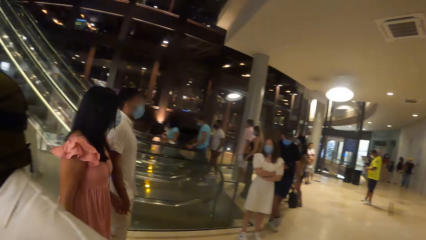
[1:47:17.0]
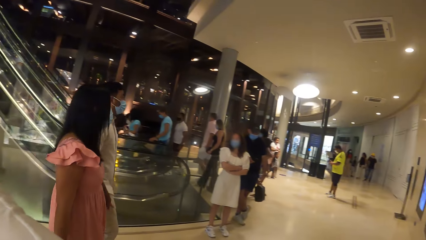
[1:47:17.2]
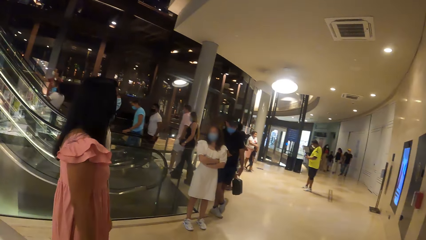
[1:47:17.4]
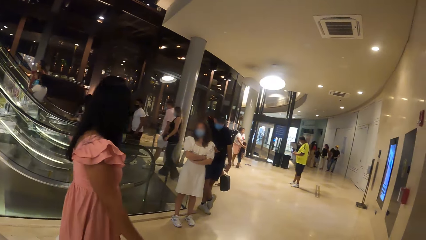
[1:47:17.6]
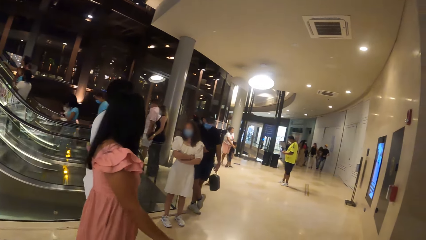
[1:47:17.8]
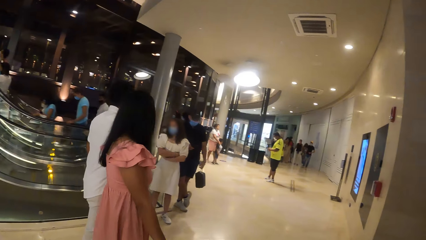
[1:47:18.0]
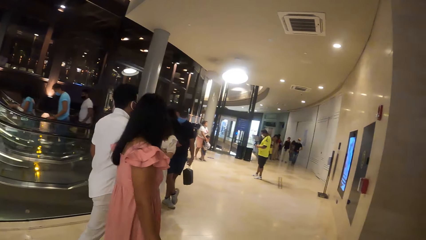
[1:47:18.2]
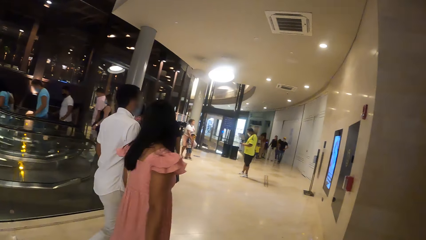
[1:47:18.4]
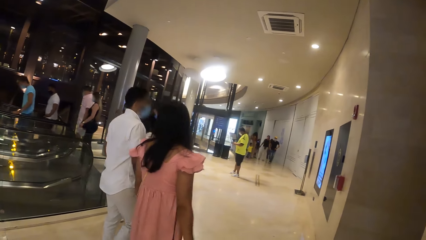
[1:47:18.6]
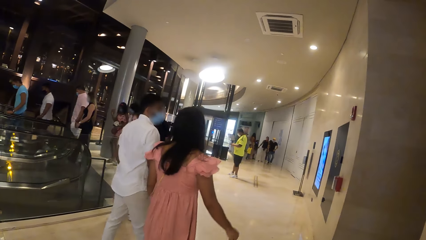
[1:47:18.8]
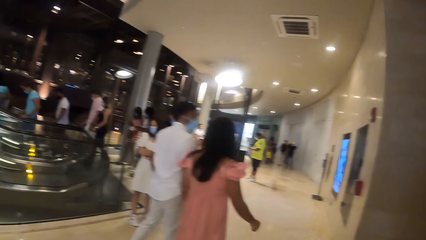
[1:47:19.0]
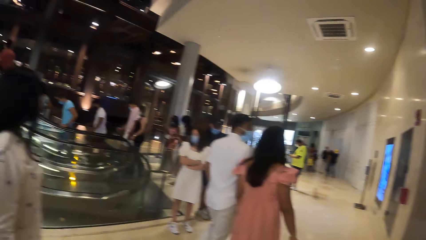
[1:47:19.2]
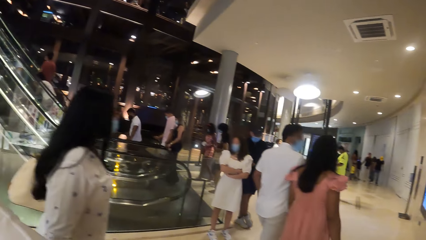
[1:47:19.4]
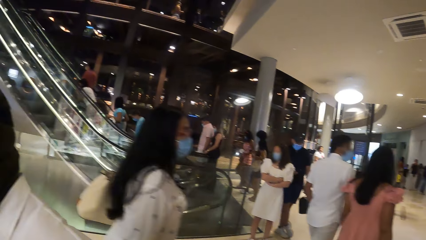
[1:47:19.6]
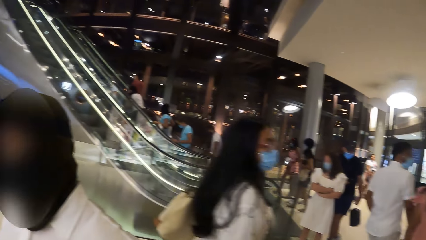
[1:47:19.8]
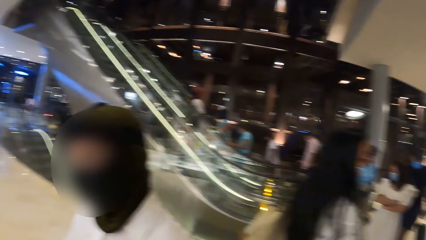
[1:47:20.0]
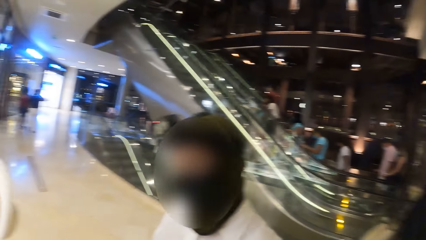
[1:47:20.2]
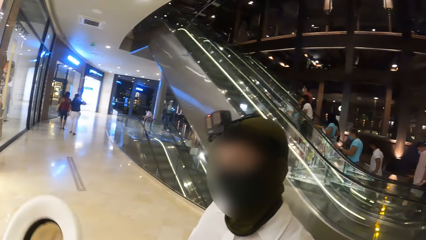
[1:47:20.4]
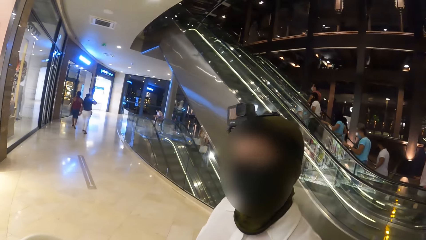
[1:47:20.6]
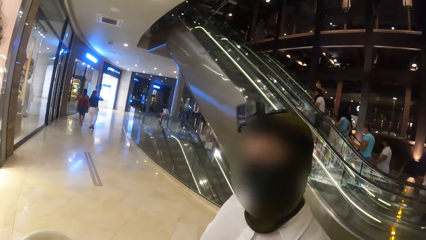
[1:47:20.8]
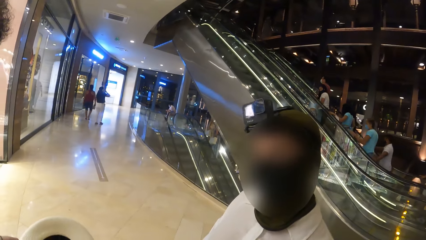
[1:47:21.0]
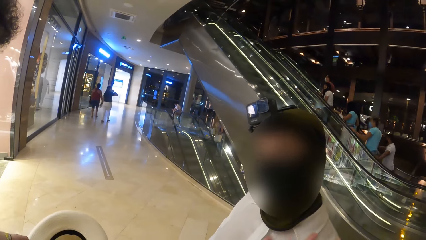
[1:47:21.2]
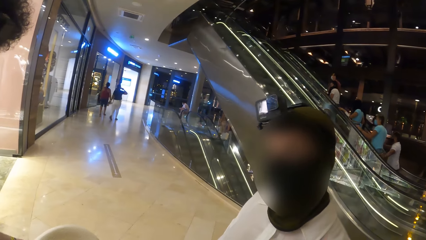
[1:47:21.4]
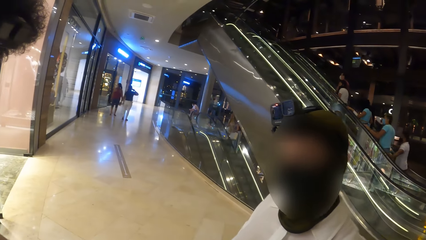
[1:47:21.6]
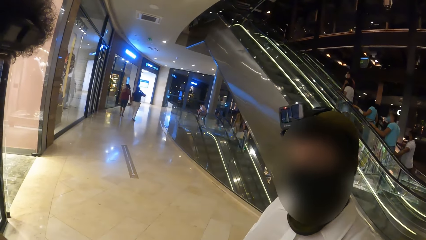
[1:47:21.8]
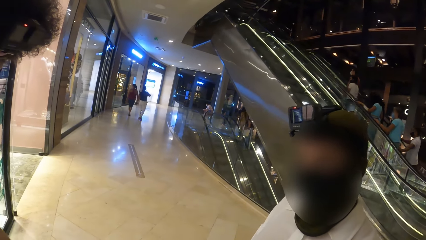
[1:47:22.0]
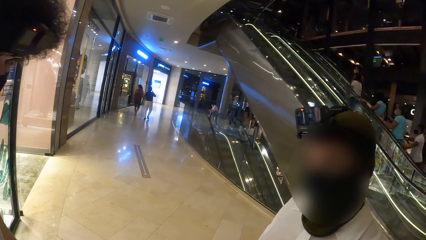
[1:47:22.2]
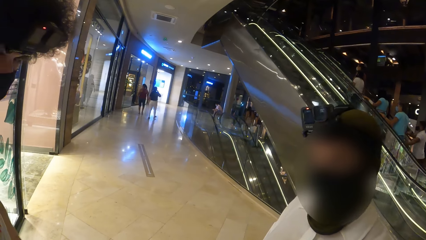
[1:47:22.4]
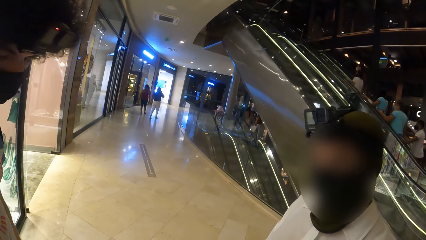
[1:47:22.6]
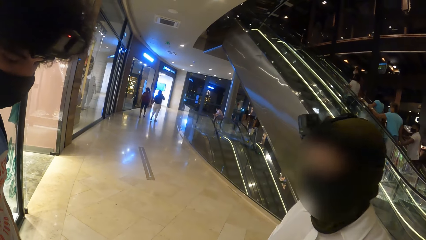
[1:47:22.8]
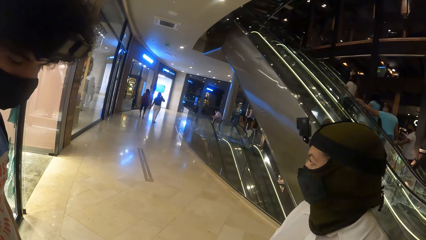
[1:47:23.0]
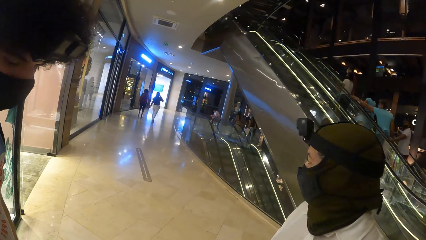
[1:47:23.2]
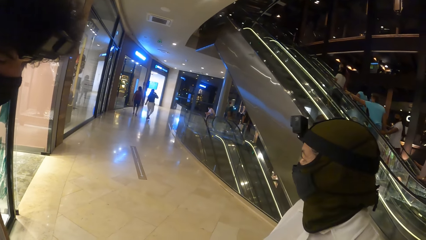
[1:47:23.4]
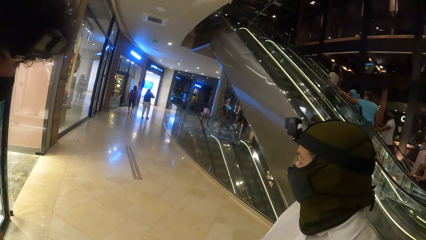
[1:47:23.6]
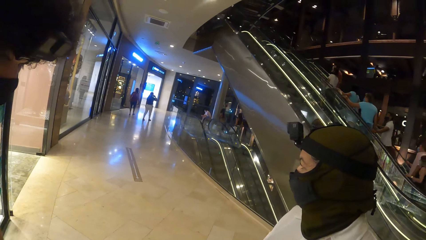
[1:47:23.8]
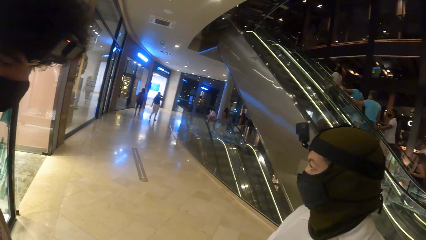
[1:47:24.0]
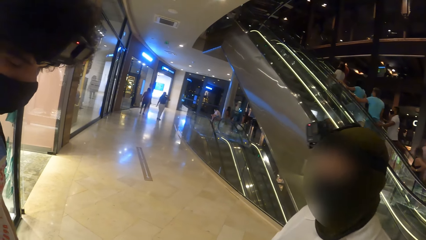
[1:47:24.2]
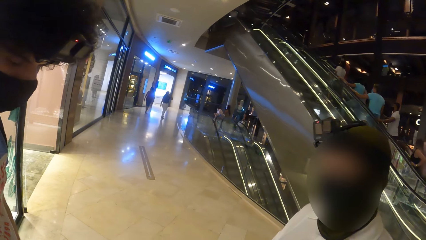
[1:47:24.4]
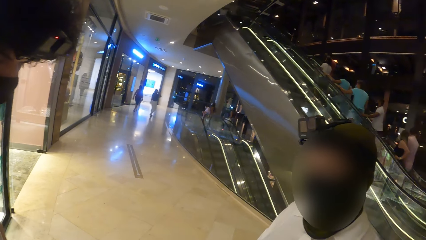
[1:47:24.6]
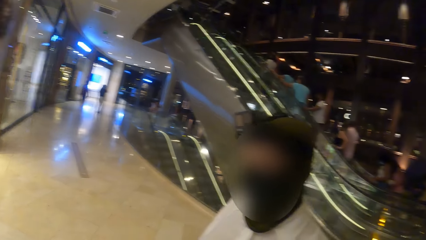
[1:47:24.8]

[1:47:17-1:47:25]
The camera wearer looks around the building.

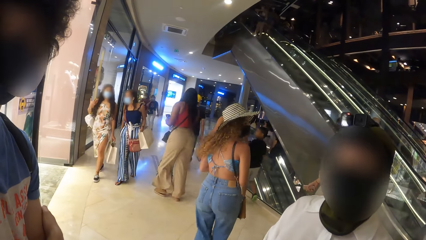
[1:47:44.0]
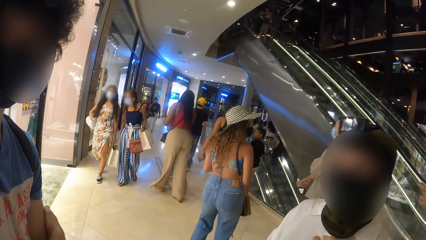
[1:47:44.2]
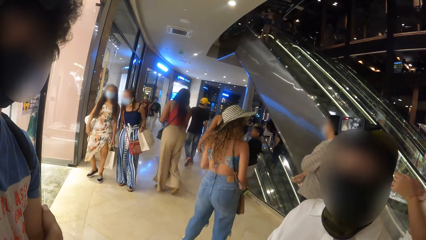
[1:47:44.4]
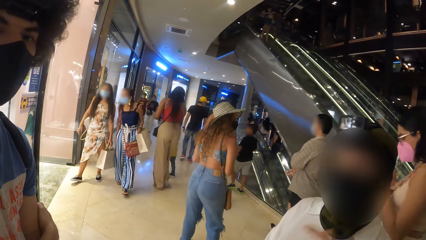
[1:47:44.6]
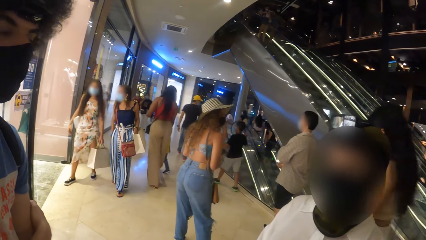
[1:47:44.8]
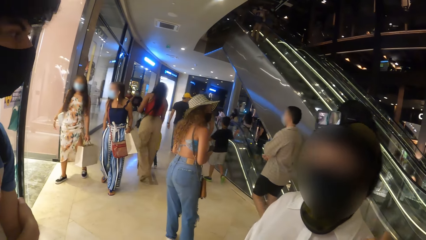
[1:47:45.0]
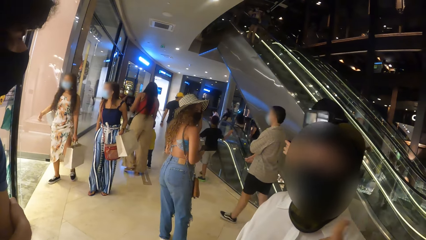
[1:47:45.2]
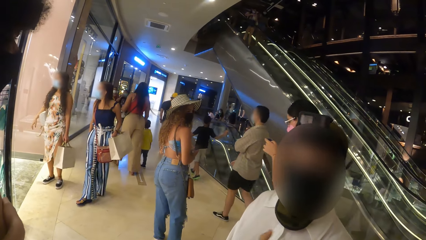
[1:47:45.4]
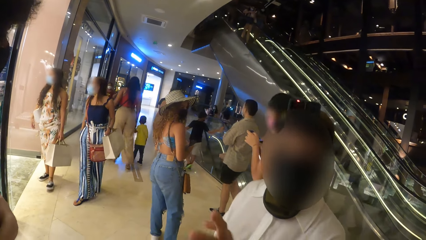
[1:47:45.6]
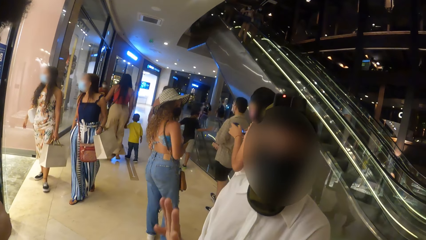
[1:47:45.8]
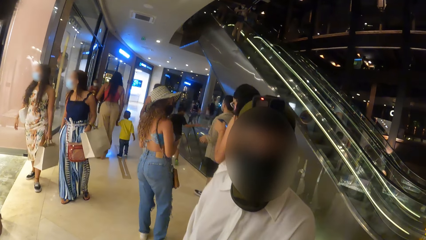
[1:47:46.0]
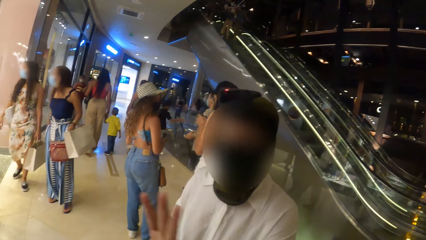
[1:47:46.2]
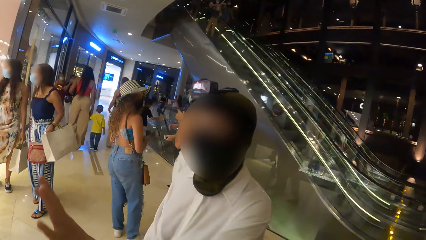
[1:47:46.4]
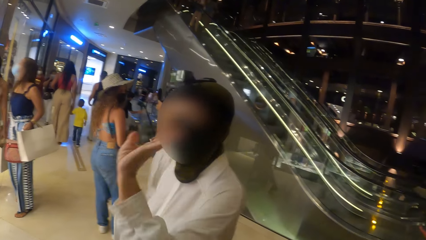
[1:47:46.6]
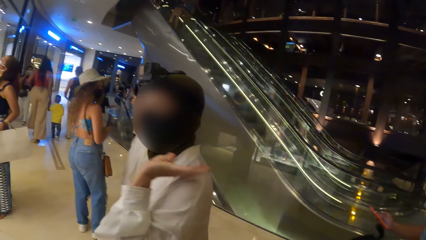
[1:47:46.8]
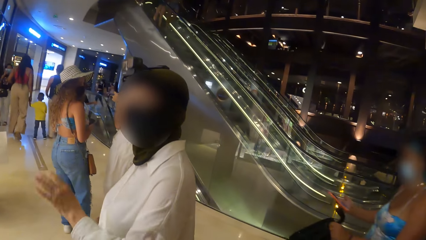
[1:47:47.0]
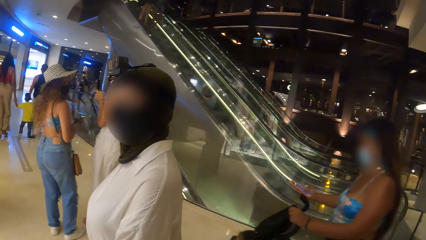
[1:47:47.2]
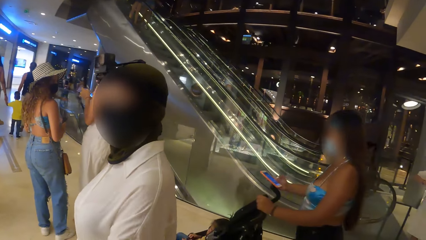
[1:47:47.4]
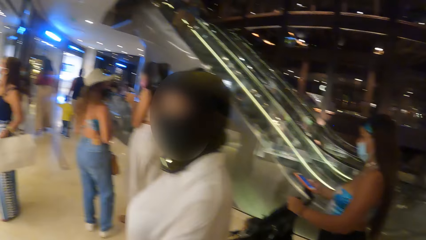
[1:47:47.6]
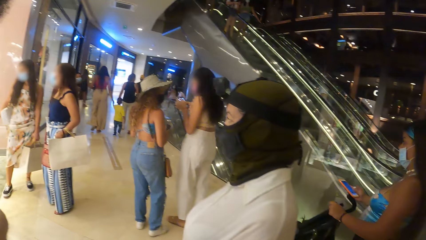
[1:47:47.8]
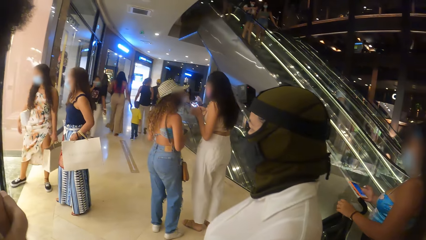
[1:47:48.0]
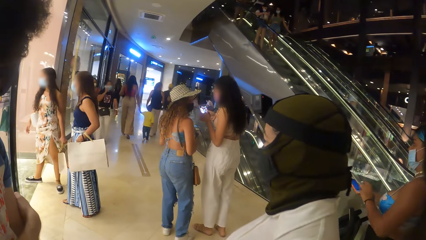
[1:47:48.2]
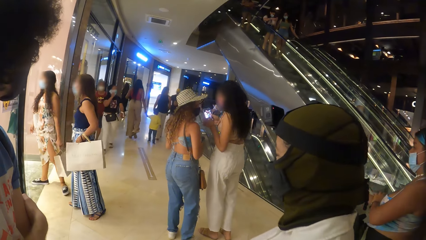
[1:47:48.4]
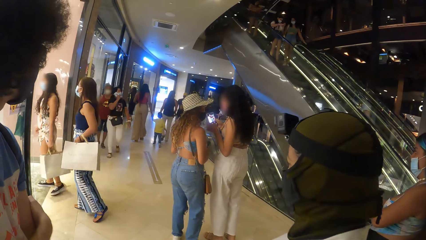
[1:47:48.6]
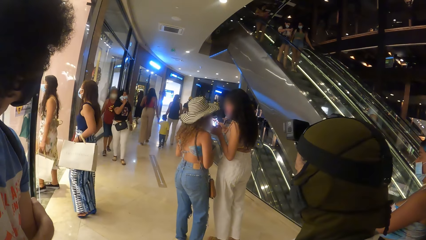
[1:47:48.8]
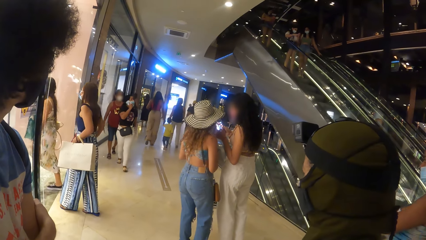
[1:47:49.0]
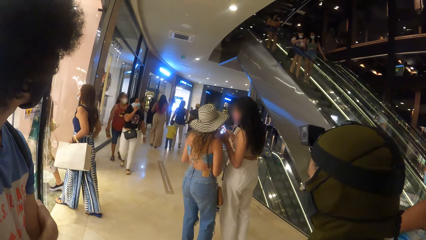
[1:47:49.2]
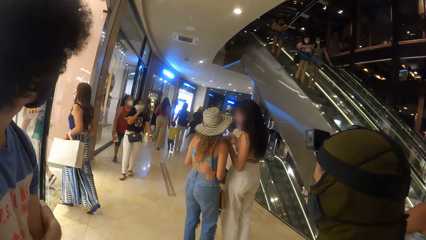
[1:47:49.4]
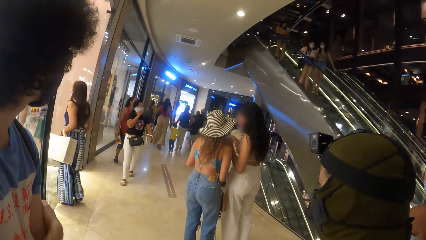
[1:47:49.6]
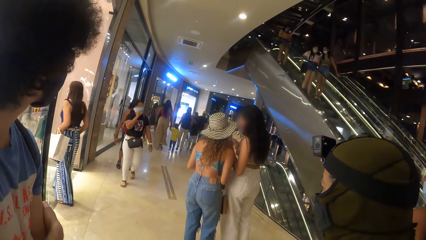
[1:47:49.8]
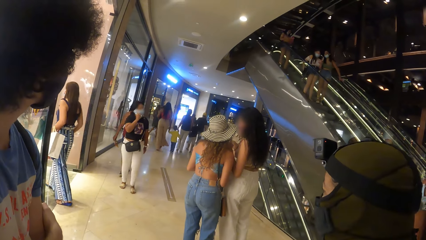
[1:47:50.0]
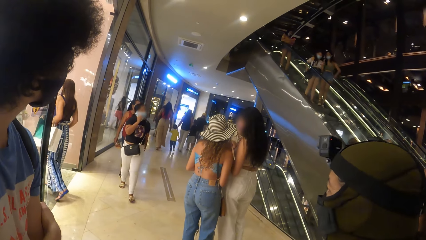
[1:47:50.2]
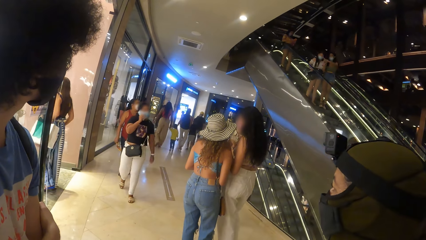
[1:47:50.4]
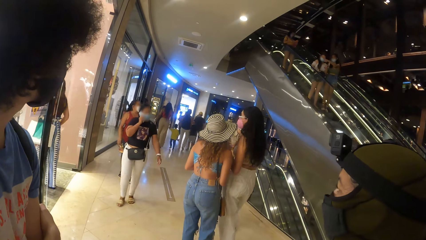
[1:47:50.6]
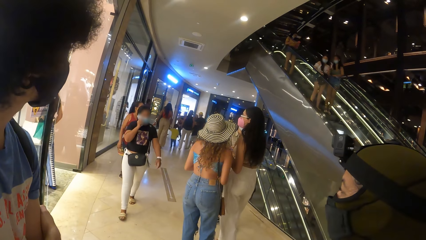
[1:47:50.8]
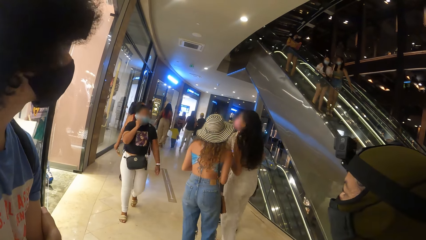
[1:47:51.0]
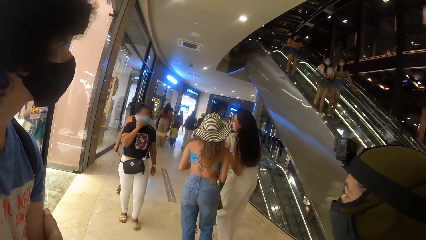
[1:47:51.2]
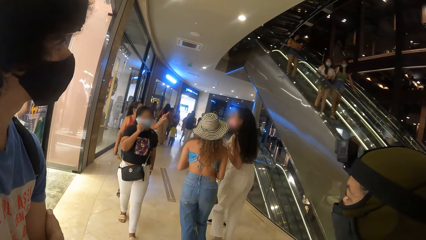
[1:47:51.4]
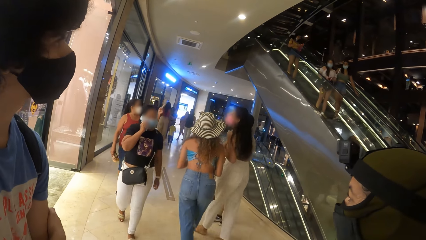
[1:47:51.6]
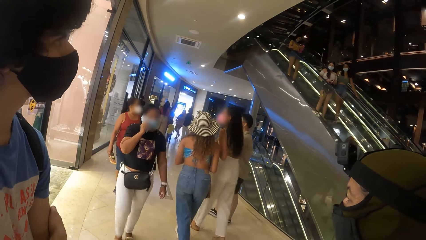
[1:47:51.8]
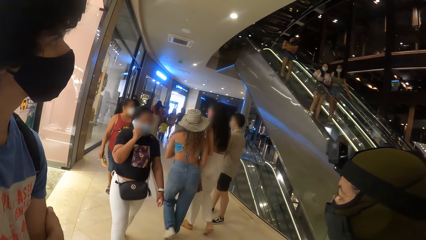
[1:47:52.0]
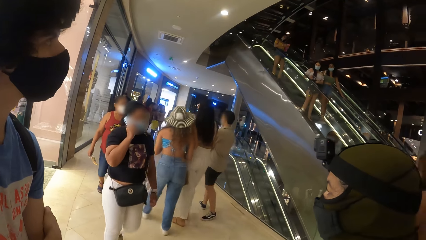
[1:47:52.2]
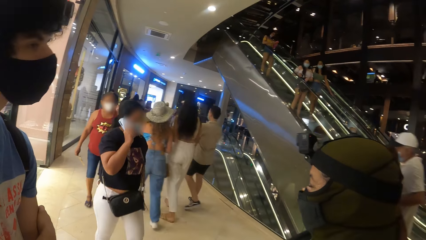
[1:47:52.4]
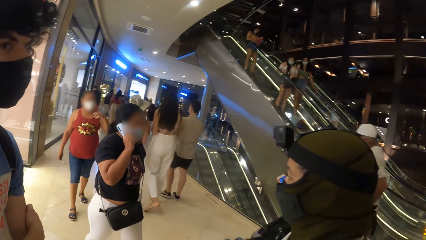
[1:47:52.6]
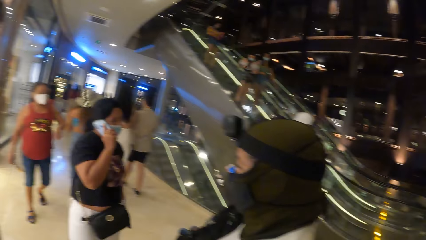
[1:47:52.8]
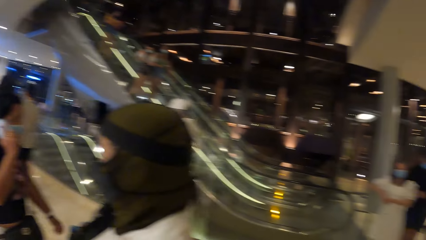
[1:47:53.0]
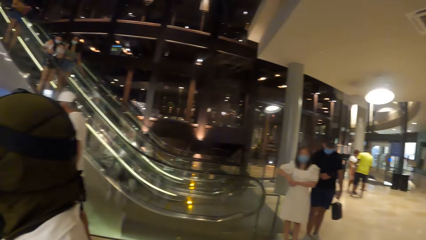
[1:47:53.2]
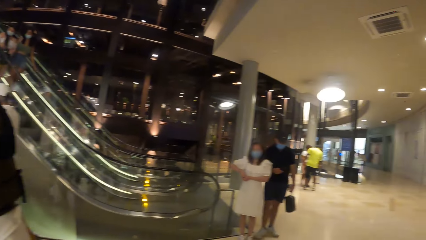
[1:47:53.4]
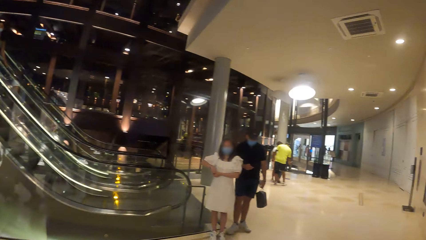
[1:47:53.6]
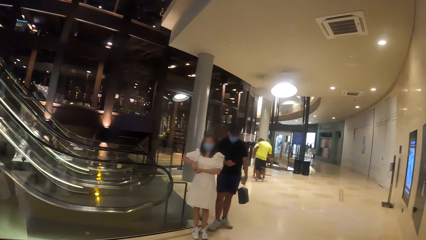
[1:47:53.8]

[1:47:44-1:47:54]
The woman gestures with her left hand. A person dialogues with the camera wearer.
